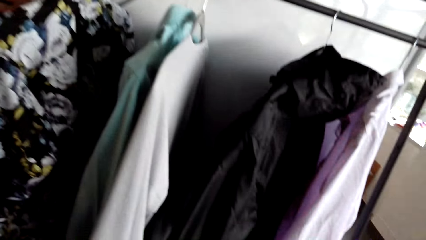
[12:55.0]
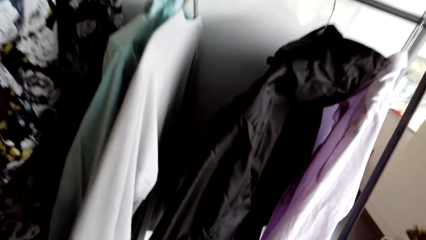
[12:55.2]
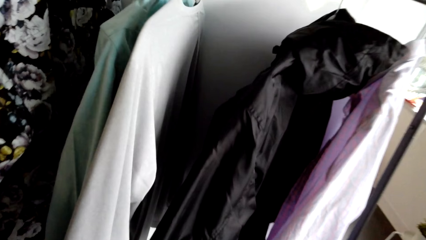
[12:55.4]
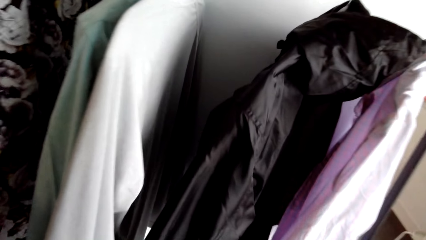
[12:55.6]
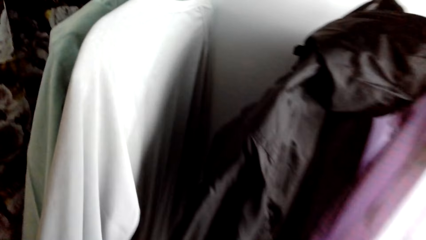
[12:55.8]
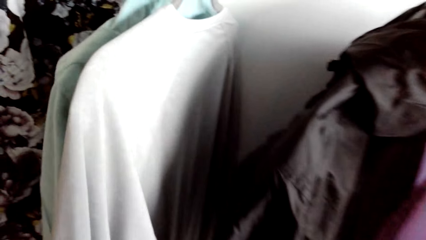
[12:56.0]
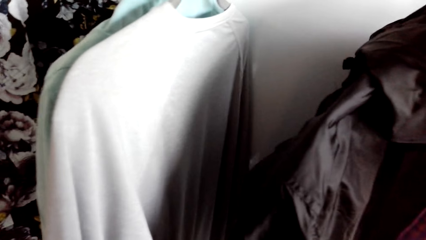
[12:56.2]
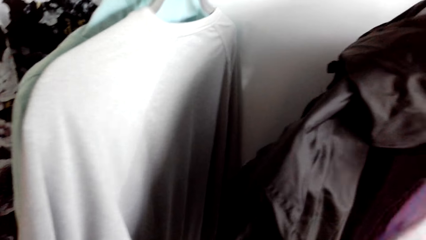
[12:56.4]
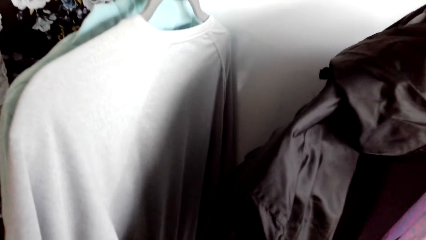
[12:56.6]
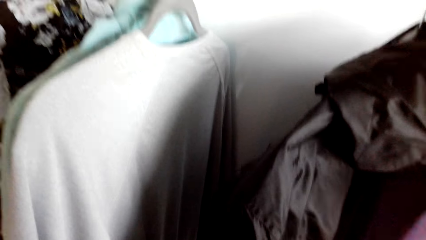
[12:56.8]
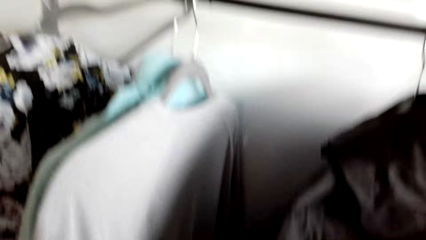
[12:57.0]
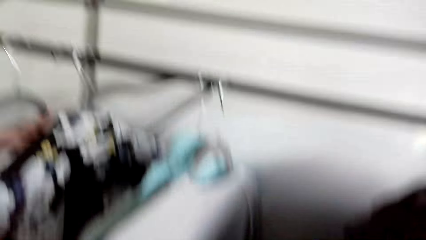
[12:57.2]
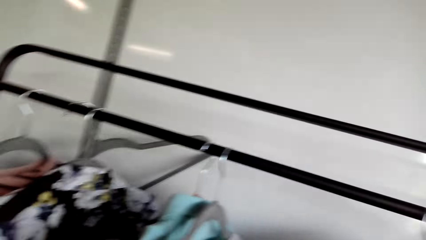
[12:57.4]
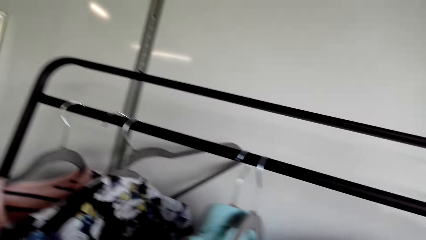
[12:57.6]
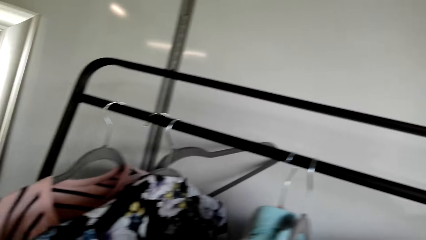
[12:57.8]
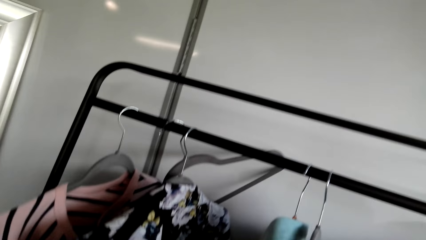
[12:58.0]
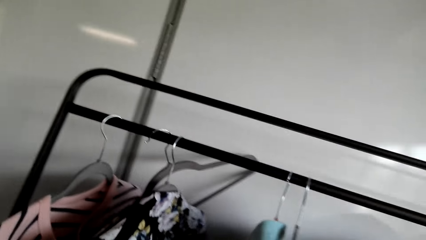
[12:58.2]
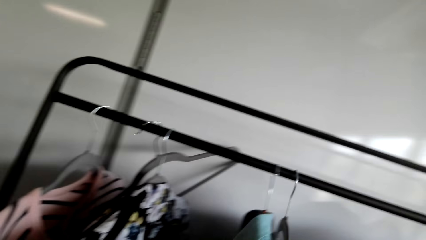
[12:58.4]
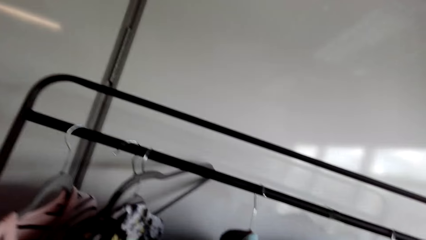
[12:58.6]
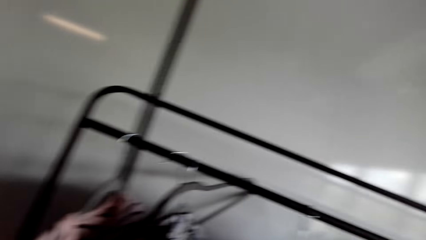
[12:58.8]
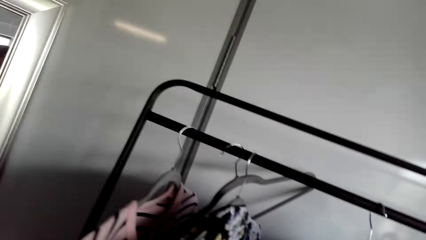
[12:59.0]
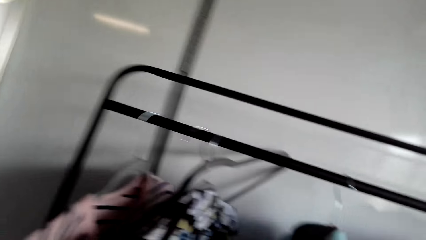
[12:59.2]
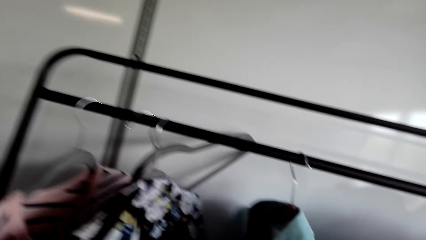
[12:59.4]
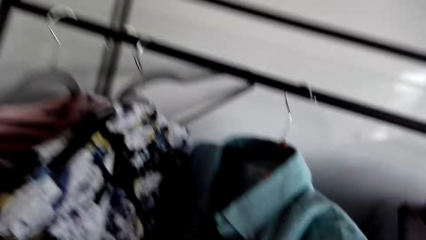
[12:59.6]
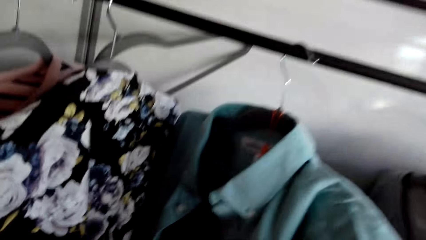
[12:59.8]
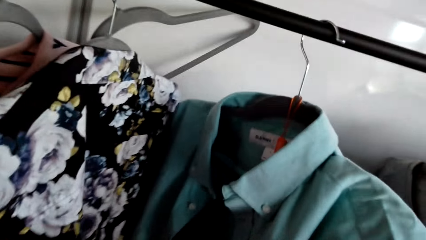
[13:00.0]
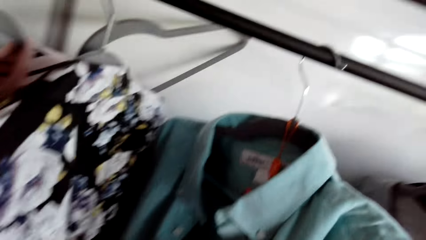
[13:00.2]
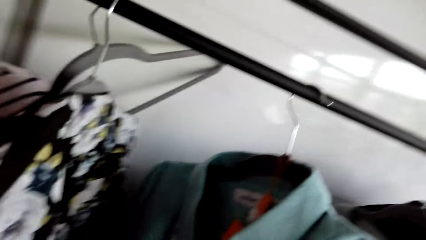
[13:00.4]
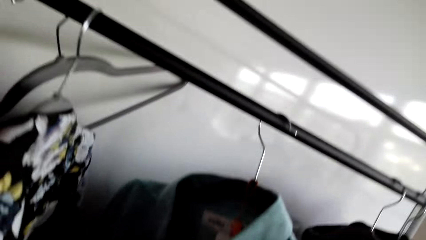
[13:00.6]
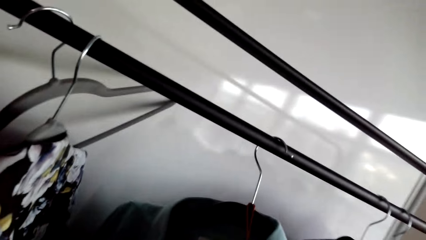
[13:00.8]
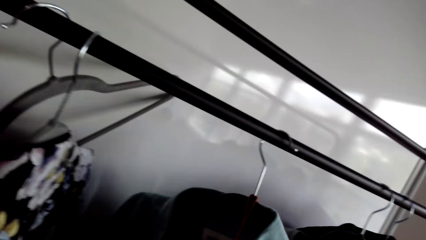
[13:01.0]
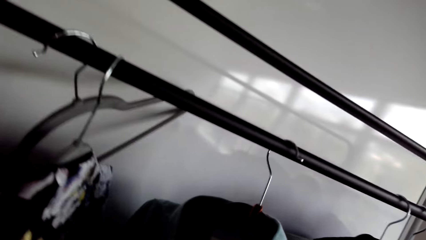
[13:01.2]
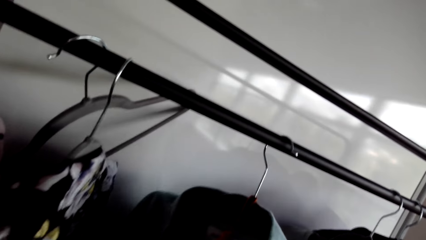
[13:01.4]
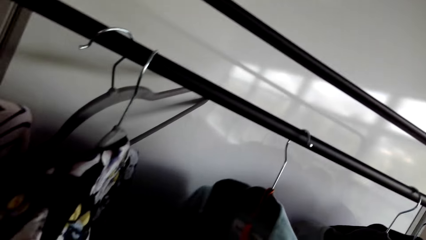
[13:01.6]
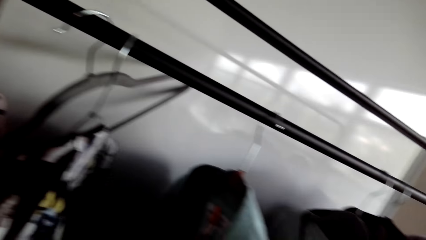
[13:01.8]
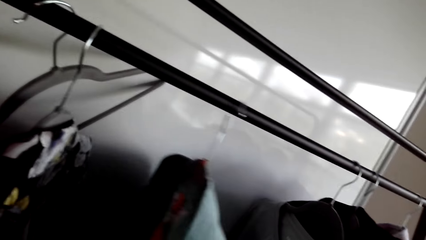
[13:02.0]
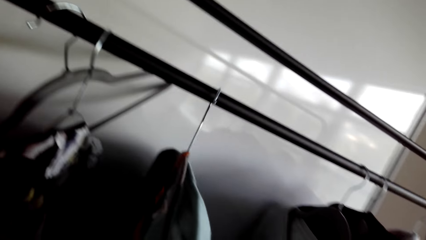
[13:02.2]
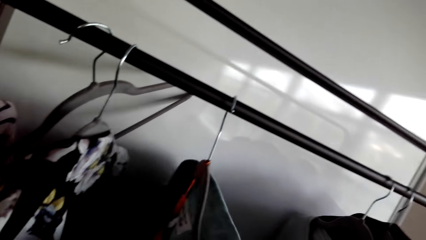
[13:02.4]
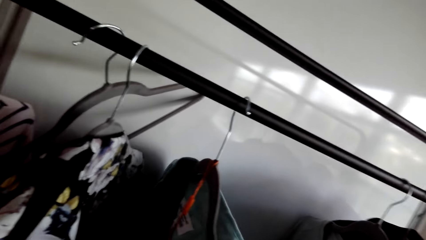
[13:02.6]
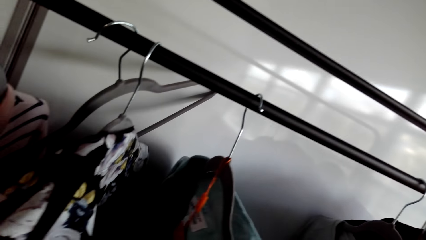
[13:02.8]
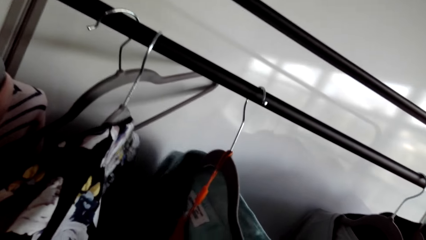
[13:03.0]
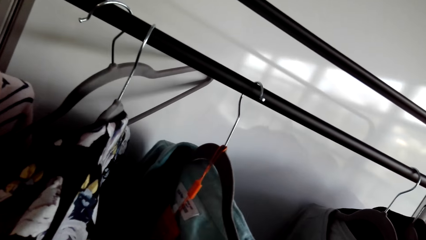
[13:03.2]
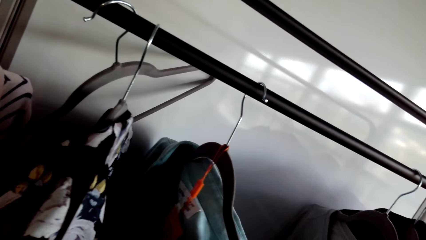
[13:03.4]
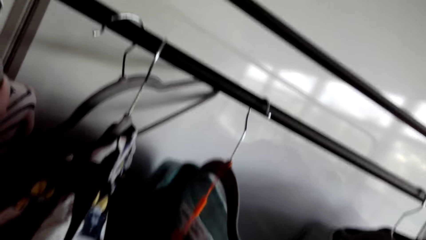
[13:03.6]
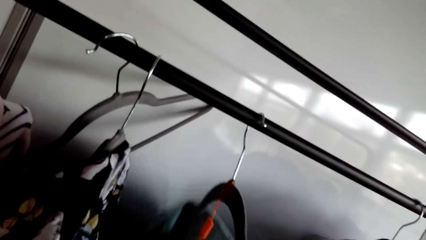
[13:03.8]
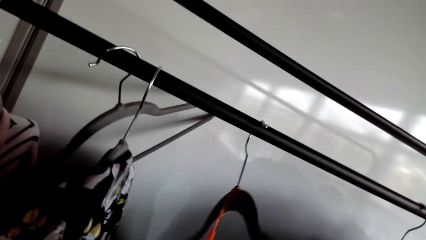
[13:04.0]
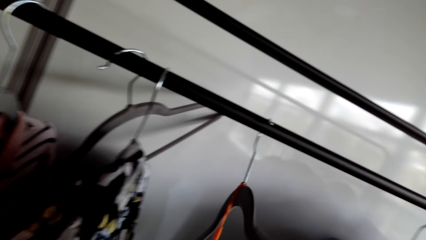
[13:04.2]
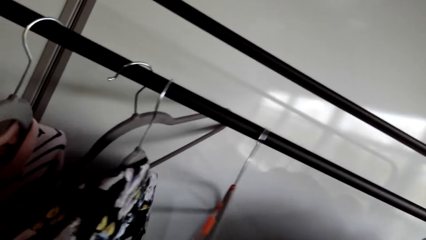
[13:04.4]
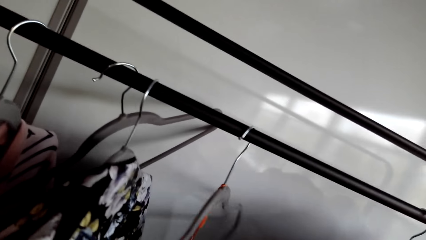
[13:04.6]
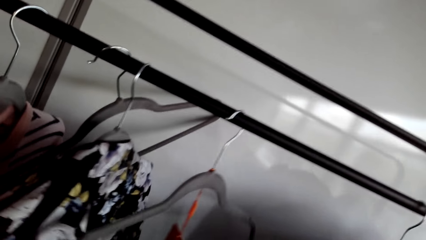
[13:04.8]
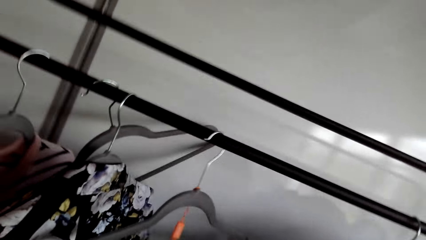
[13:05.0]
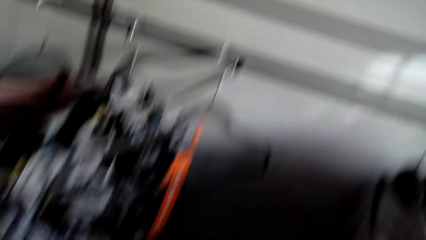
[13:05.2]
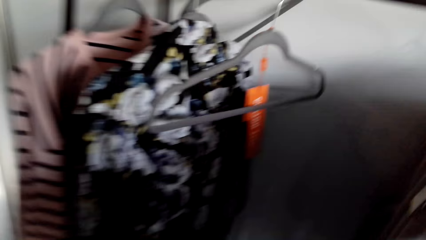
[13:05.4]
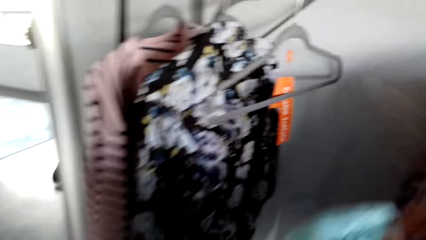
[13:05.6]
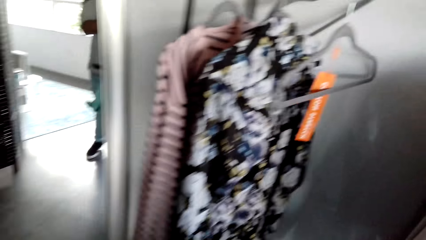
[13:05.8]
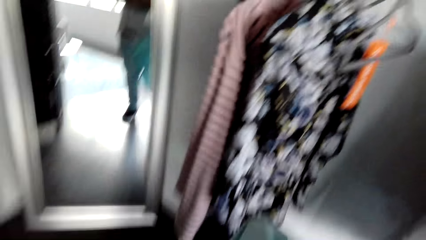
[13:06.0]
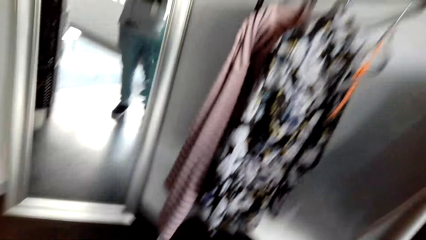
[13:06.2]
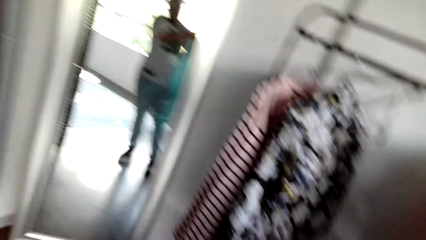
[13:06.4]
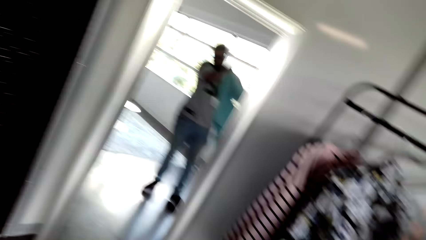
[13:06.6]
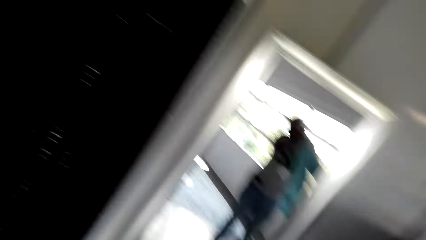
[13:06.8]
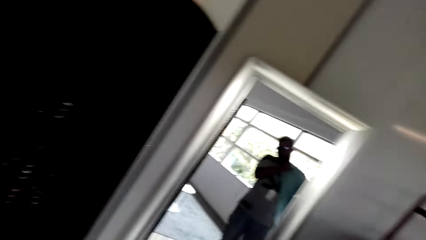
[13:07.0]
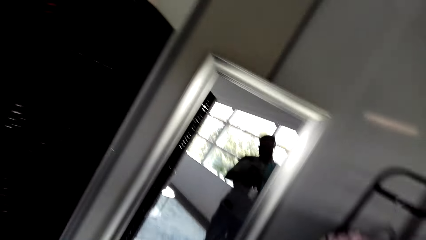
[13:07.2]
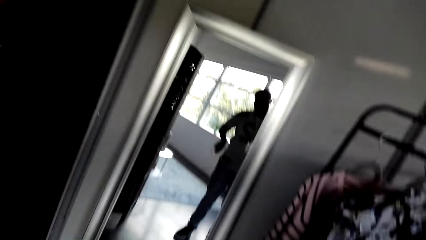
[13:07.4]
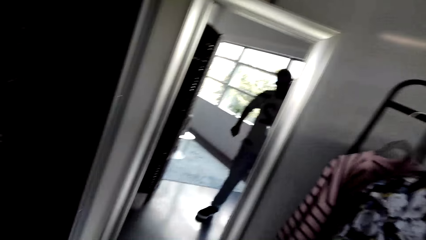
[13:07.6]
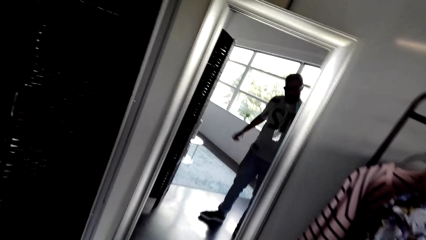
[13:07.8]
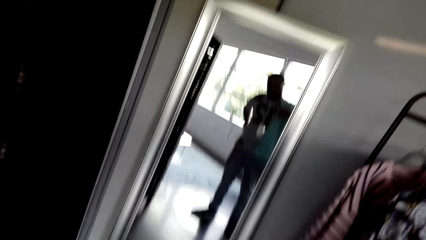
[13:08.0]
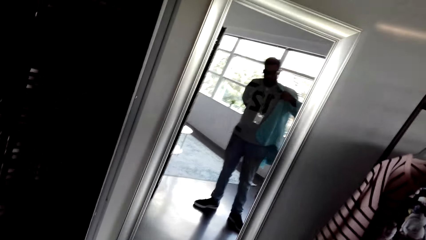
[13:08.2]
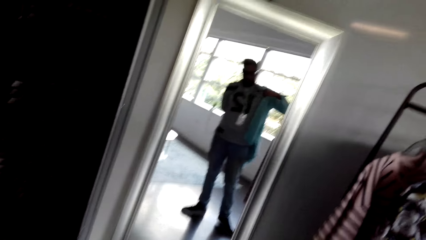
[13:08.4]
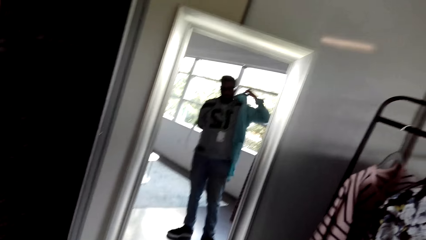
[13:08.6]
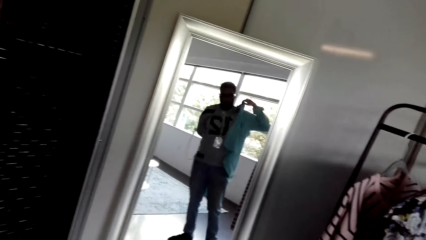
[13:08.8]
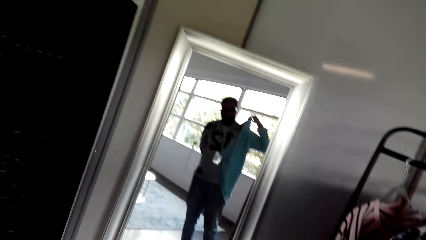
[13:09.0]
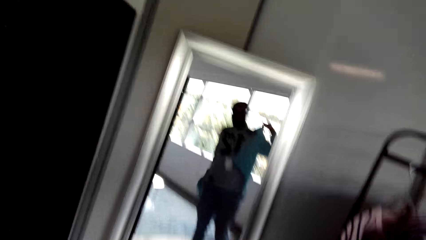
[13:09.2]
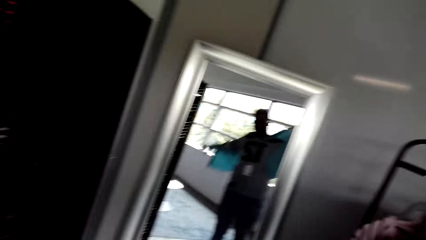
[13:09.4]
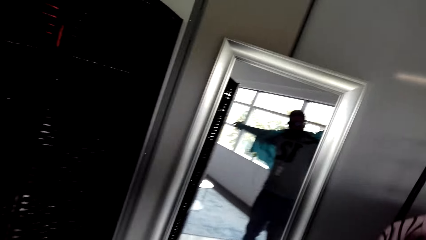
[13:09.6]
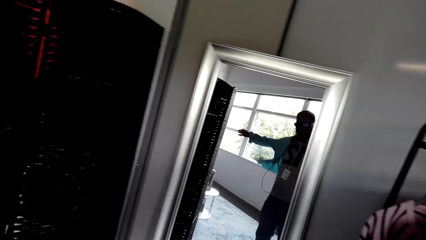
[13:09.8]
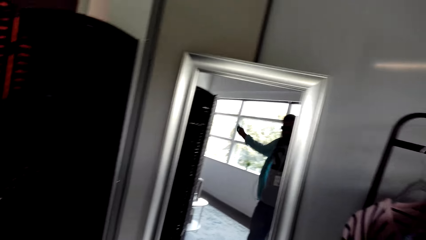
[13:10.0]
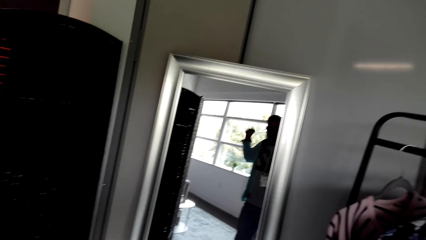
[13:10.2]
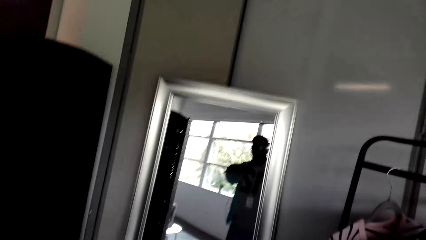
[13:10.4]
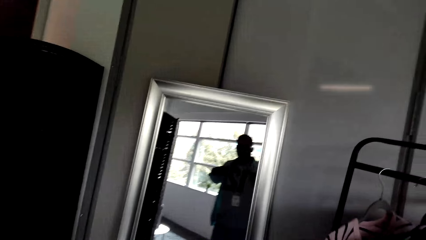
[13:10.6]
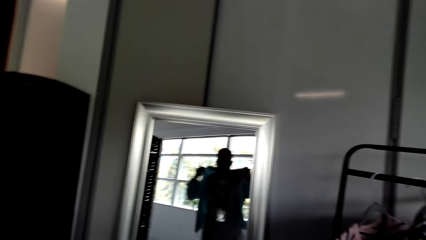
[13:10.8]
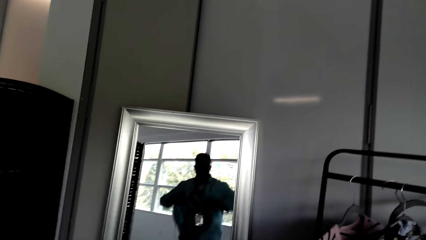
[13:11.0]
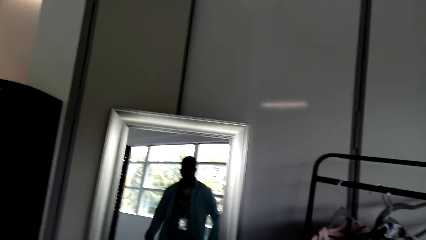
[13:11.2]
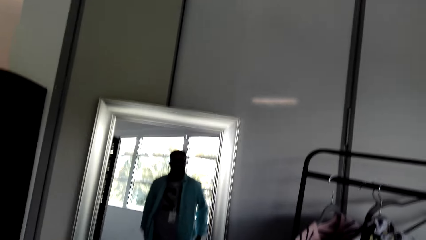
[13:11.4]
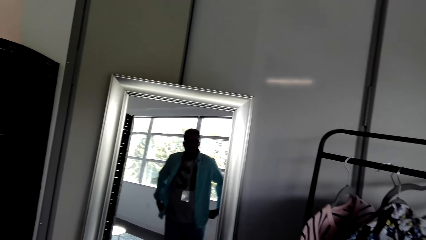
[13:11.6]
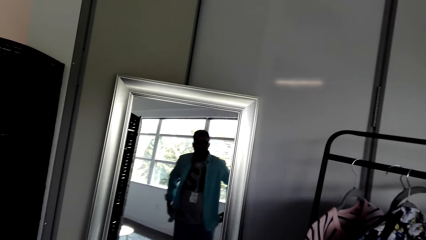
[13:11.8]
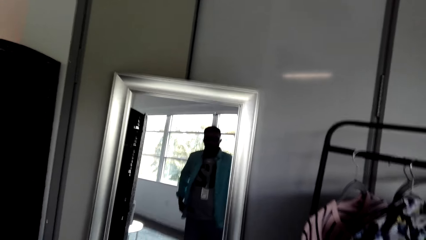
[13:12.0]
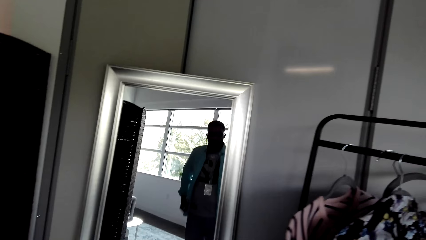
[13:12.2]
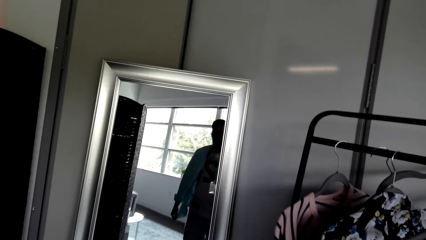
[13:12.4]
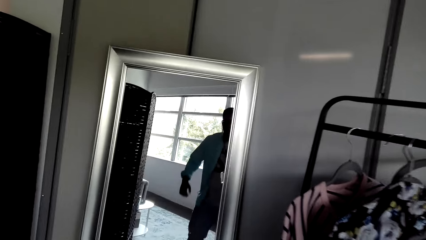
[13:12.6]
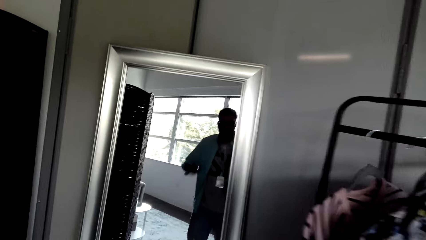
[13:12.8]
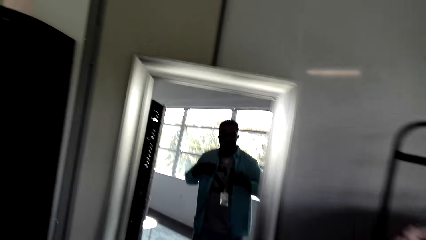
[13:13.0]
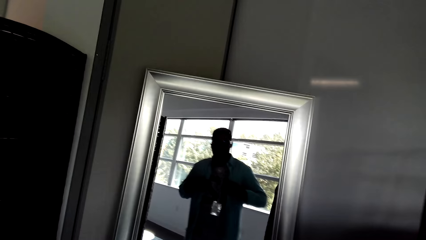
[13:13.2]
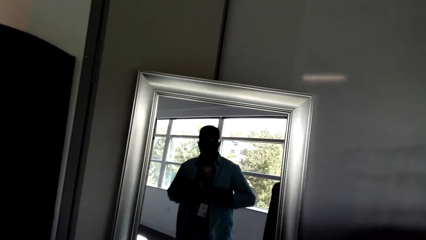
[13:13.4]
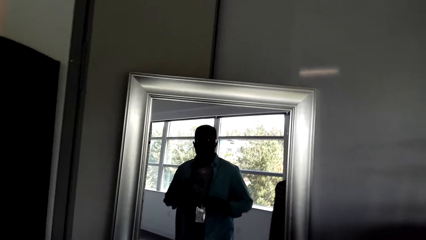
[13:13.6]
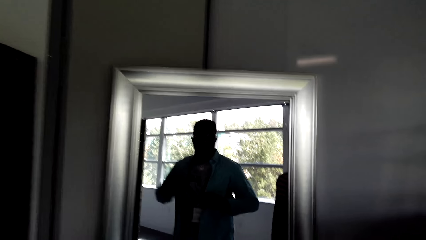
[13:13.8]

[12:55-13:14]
The camera wearer touches a shirt. They pull the shirt. They look at the shirt. They push the shirt. They remove the shirt from a hanger. They lift the shirt. They look at the mirror. They wear the shirt. They make a step. They lift the left hand. They wear the shirt. They lift both hands. They drop both hands. They stretch the shirt.
